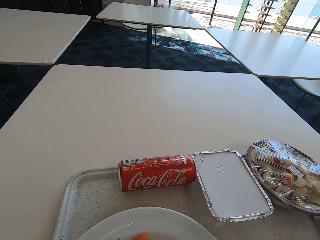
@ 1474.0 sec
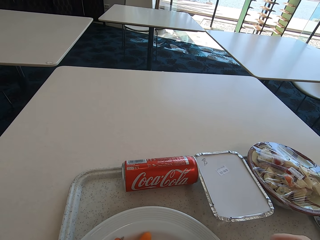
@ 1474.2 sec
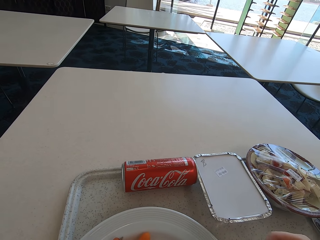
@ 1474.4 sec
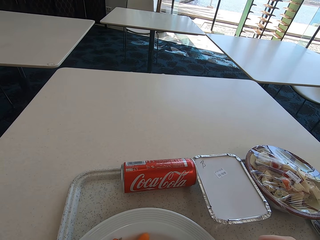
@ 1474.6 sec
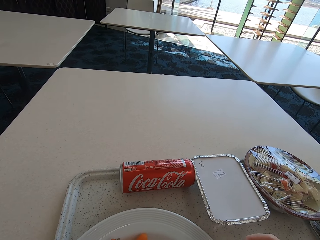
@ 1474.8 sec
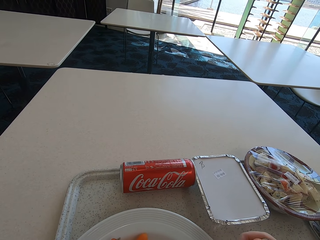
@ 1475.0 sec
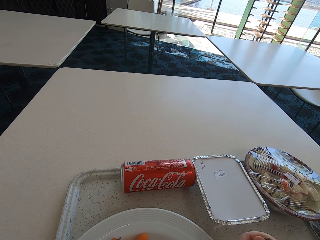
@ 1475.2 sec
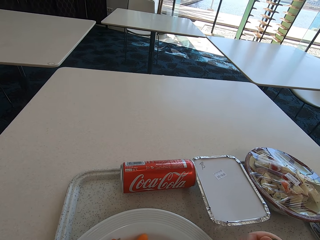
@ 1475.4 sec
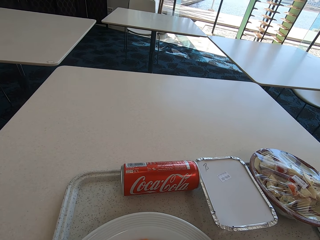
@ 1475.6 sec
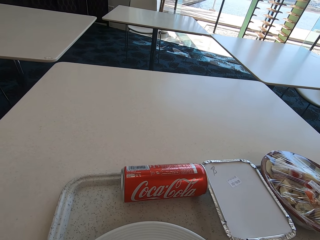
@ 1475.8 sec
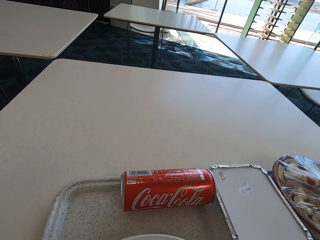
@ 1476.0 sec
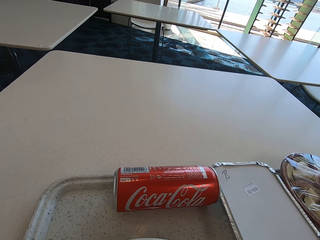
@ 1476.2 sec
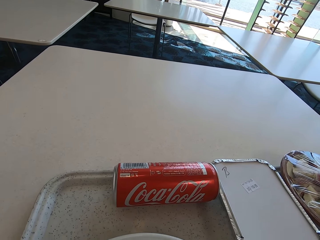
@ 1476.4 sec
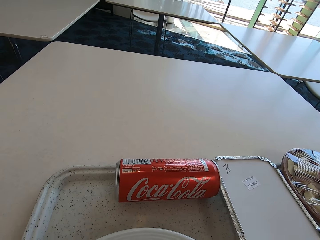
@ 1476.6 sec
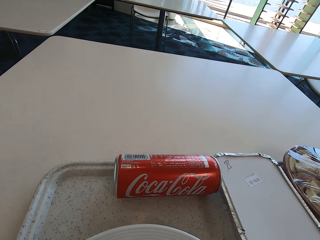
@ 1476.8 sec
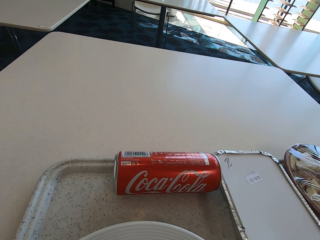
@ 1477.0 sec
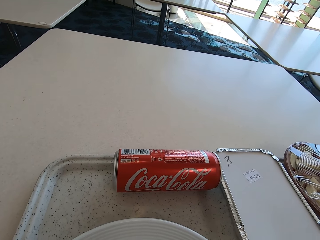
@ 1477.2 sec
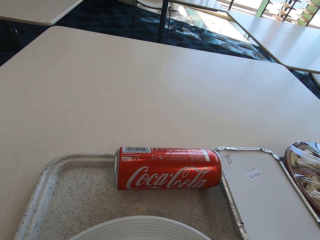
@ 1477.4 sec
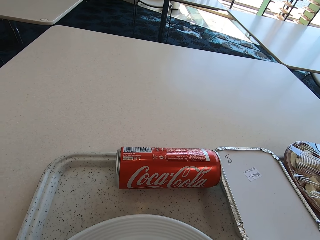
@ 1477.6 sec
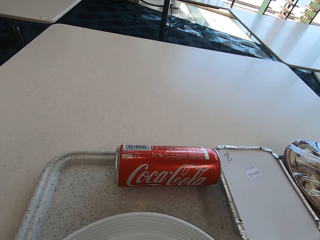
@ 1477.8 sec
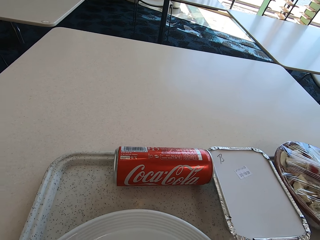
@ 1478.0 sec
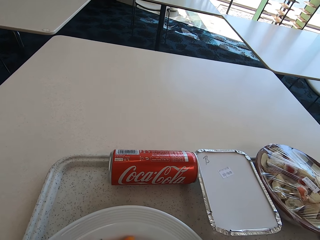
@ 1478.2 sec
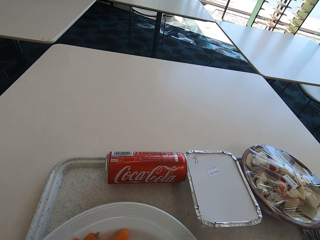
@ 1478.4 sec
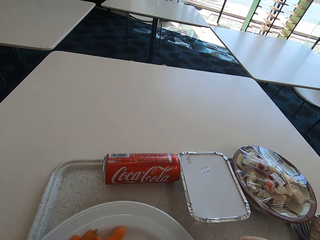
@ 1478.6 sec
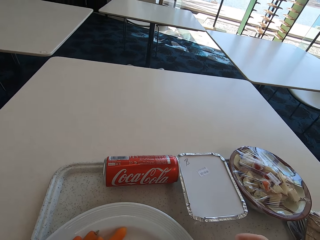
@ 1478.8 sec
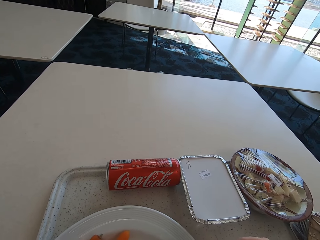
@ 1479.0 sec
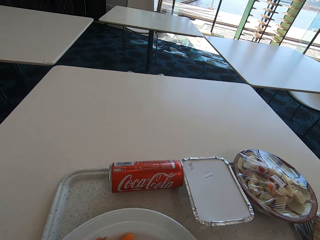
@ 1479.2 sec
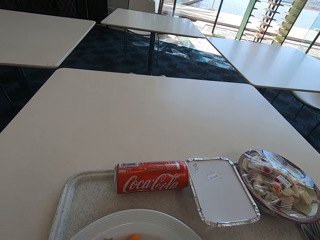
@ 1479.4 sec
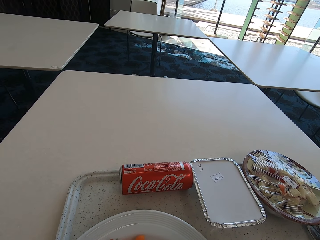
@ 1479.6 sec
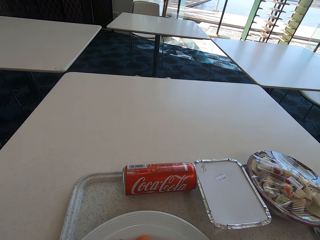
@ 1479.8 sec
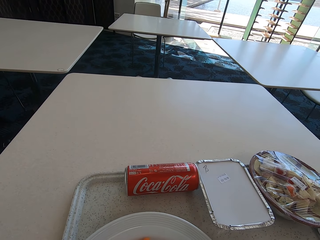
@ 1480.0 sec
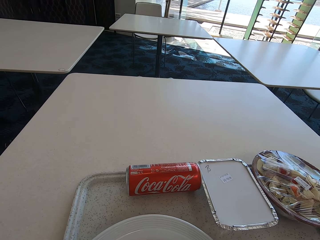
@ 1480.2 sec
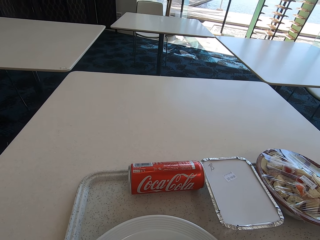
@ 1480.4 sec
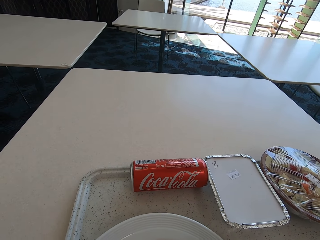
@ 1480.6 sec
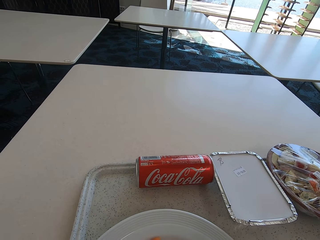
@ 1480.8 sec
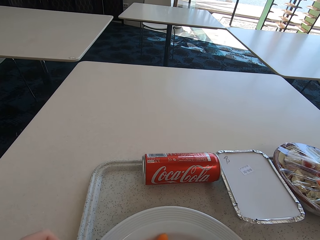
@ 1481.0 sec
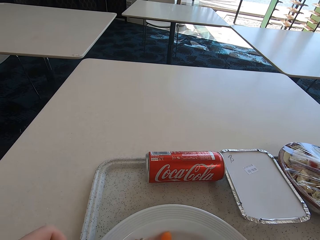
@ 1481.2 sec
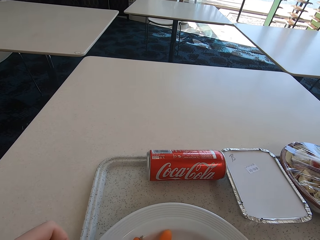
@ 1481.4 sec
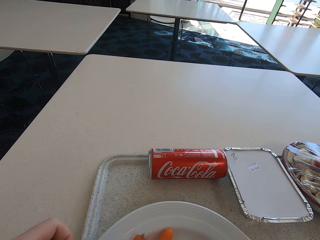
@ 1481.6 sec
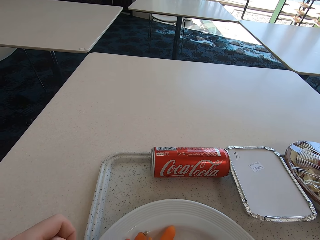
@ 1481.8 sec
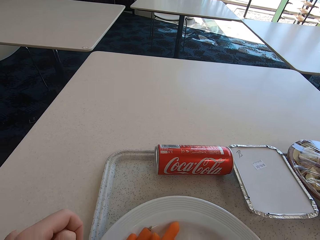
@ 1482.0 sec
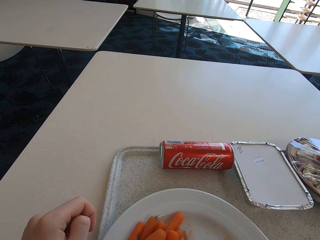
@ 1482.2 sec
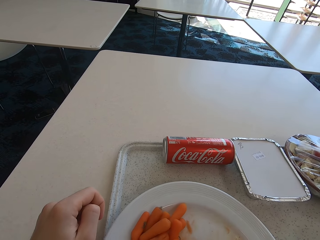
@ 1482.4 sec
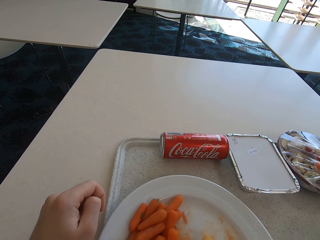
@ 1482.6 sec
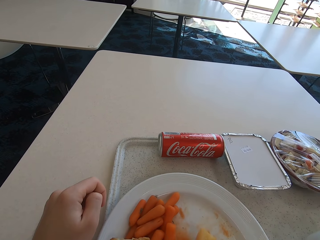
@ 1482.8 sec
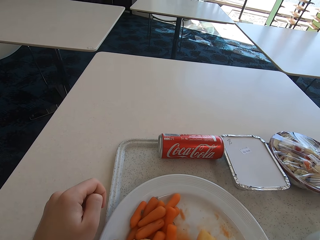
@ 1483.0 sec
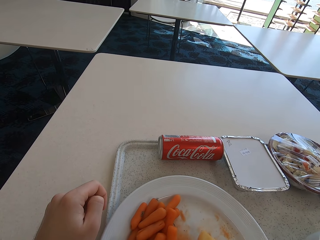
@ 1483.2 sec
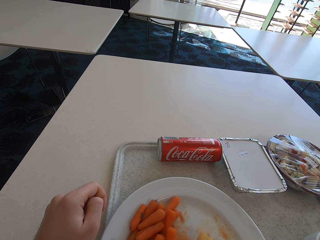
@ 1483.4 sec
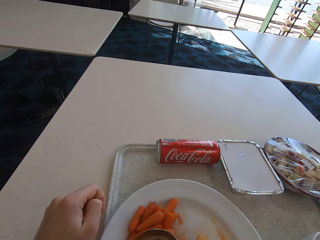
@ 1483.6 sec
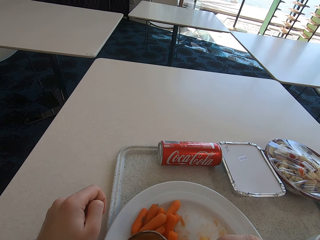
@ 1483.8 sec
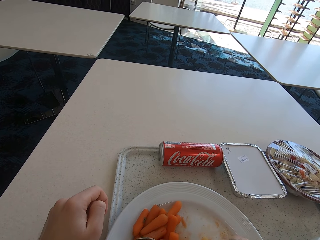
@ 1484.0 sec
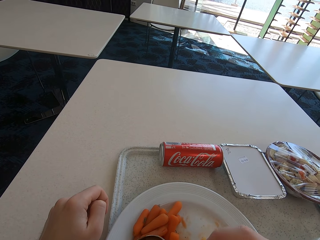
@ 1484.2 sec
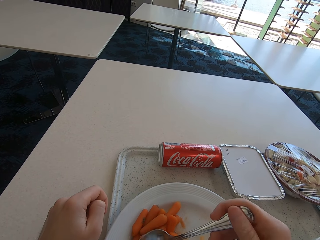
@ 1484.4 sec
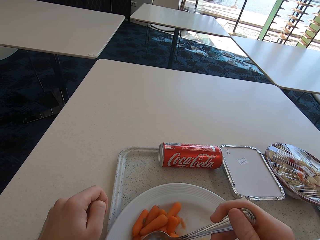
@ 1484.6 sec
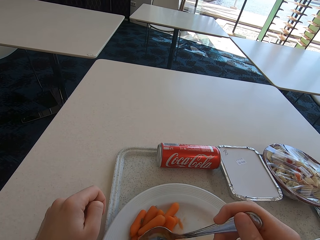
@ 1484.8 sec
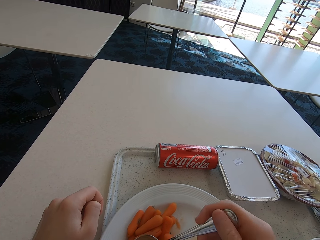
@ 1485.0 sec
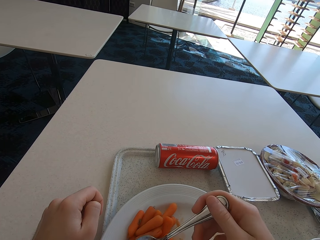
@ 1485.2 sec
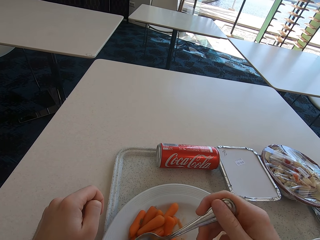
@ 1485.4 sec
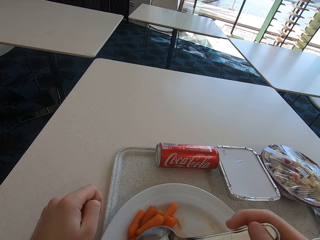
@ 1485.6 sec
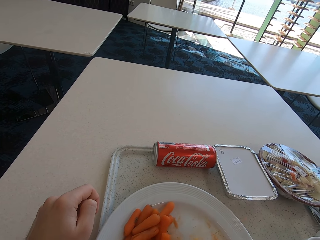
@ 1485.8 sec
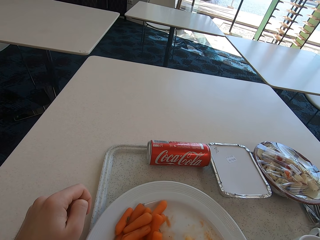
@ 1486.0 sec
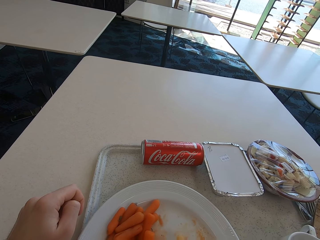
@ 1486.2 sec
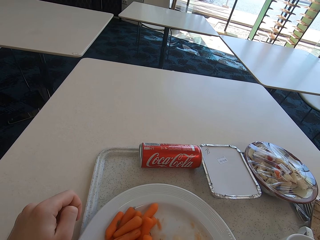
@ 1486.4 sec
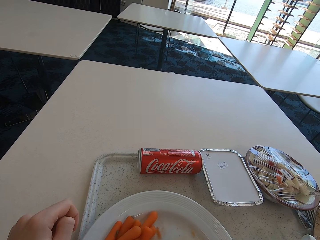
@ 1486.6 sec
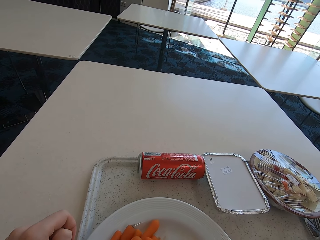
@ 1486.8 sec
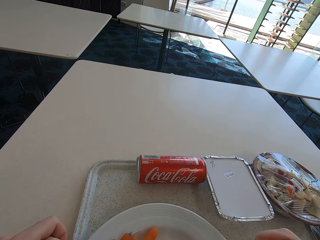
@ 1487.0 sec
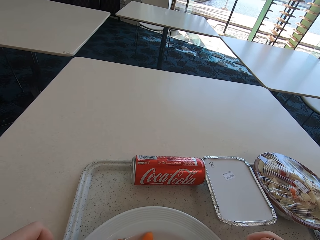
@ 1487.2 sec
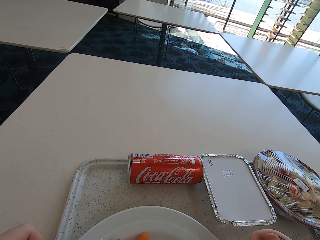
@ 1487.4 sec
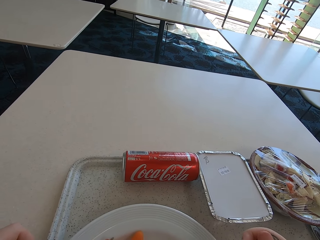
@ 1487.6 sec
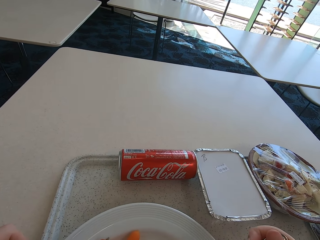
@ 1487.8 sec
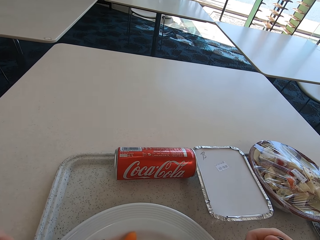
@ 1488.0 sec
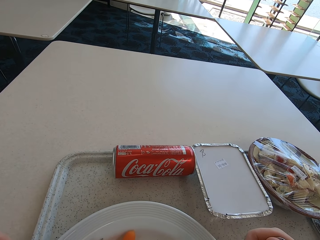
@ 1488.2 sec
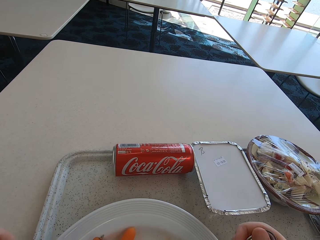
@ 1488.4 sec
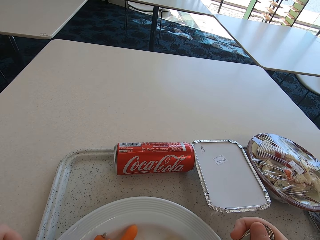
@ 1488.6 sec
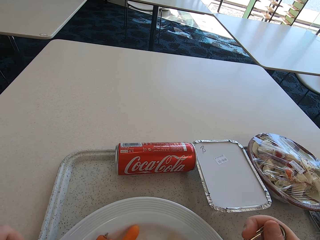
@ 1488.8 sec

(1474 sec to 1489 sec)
The camera wearer puts the food in the mouth. They look at the drink. They look at the food on the plate. They pick the food from the plate with a spoon.

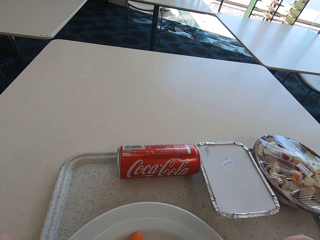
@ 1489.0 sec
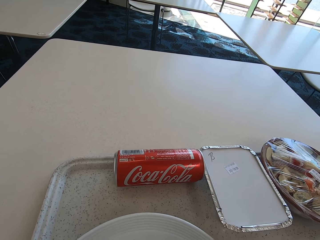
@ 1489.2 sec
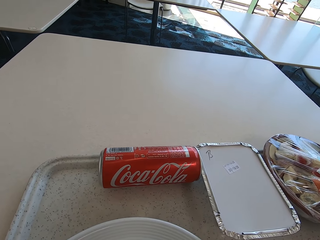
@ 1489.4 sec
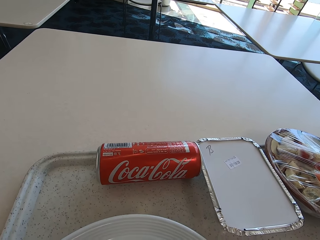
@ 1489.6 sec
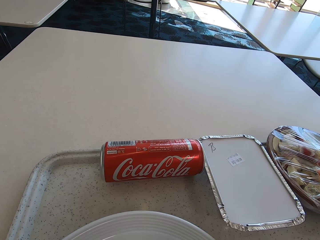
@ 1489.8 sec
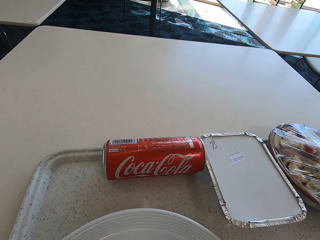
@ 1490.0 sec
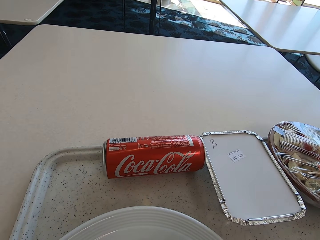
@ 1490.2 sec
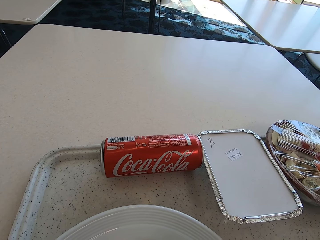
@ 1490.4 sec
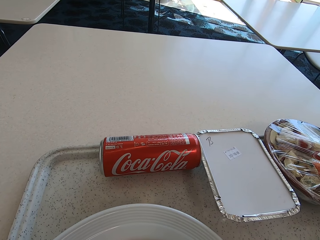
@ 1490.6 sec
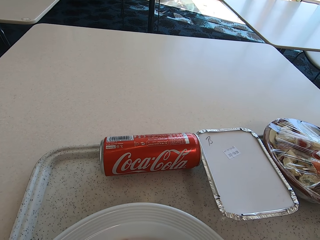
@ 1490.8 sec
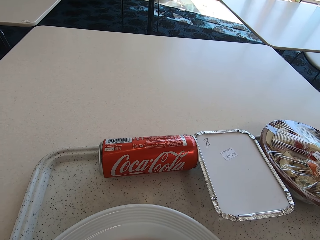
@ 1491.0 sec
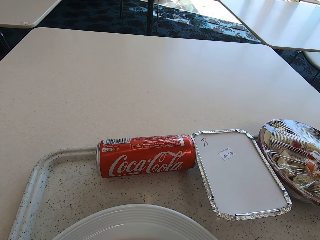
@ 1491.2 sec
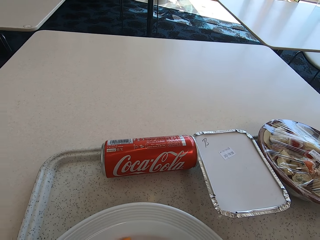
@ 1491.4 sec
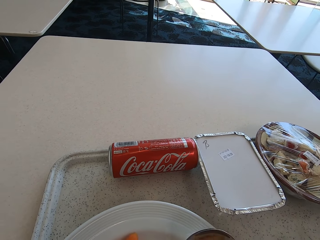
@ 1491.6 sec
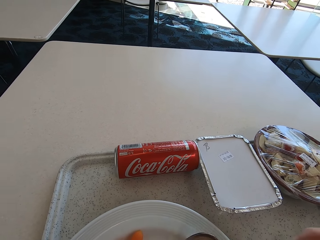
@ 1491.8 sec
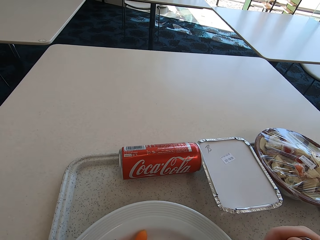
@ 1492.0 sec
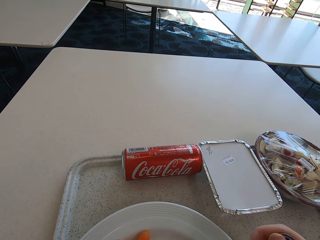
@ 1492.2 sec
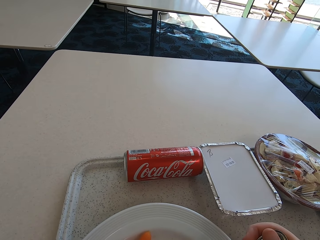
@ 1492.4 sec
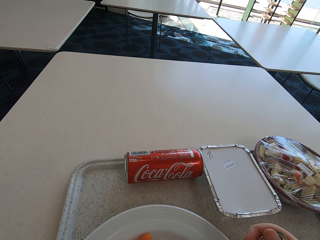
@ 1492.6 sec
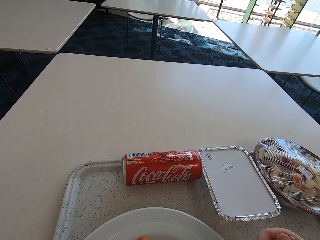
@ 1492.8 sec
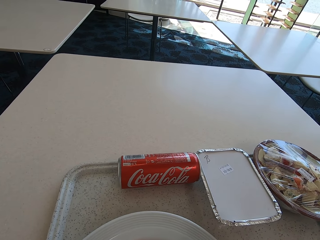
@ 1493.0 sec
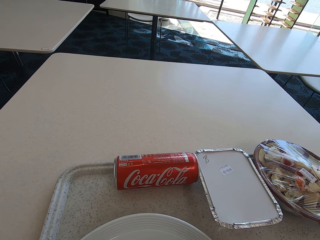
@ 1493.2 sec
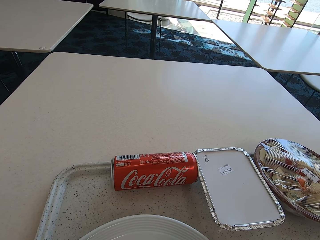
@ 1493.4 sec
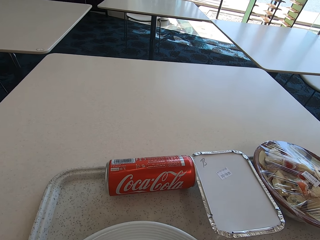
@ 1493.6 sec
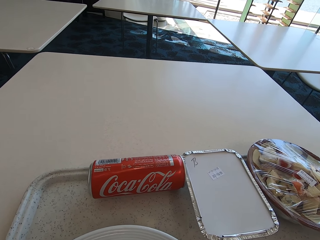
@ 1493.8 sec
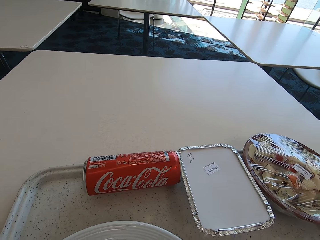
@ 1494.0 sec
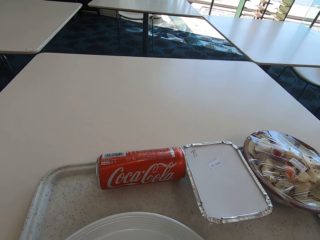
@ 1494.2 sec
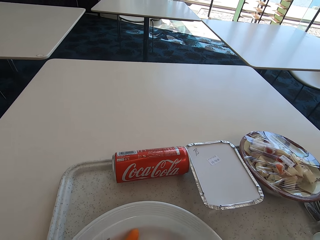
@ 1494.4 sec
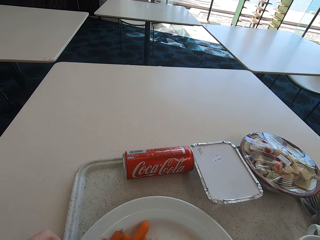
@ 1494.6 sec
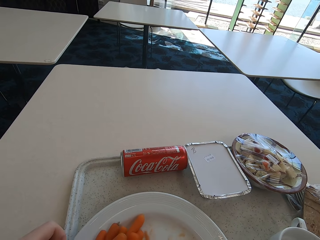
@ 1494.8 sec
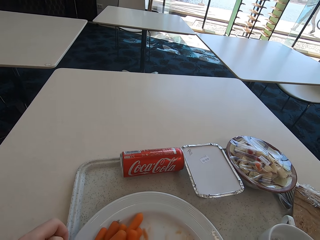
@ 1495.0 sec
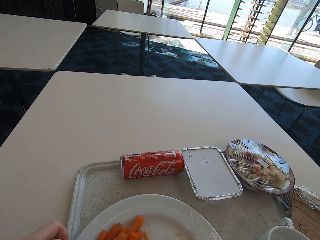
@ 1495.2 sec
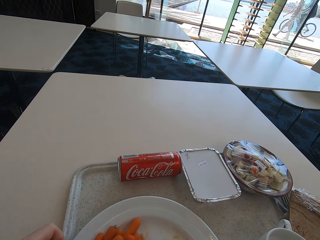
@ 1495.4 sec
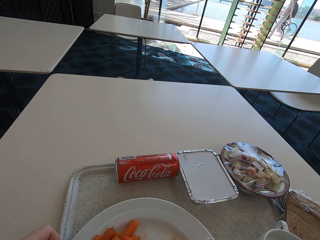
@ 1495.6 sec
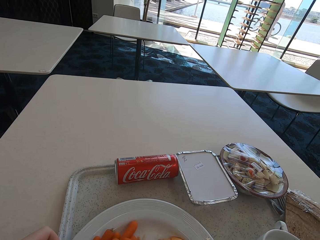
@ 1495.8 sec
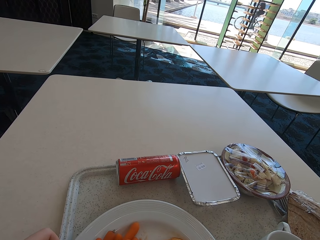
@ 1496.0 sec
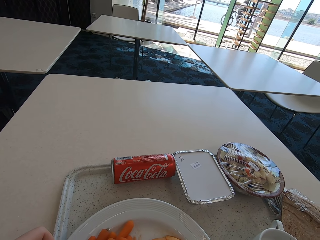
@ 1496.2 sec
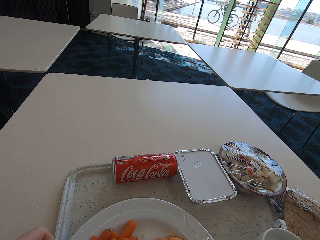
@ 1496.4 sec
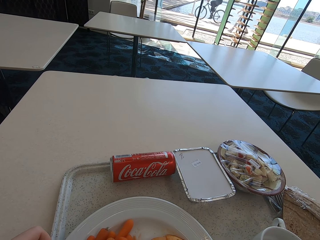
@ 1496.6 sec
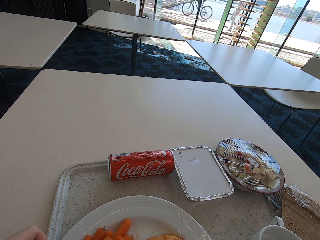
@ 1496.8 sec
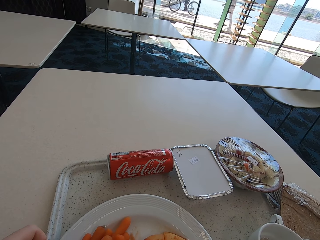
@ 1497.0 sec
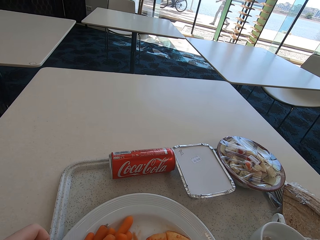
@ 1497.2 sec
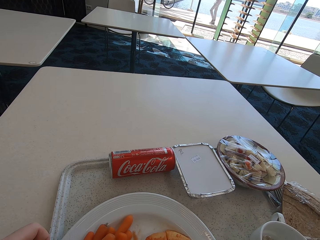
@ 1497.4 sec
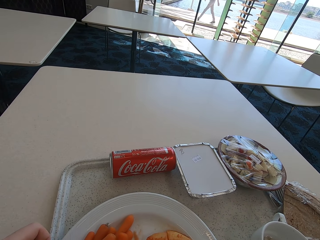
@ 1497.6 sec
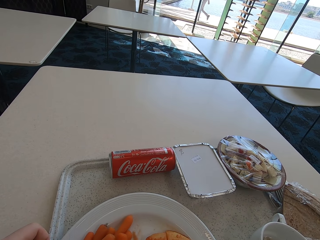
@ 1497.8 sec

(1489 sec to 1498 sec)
The camera wearer puts the food in the mouth. They chew the food.
